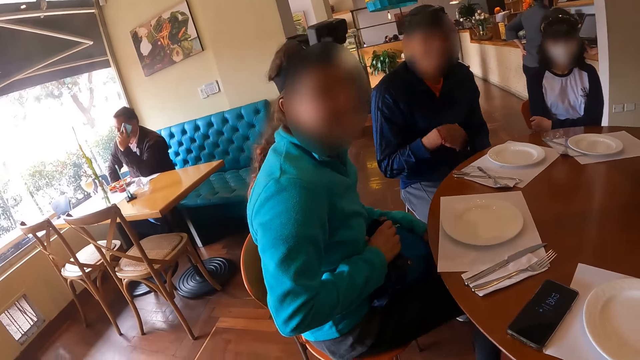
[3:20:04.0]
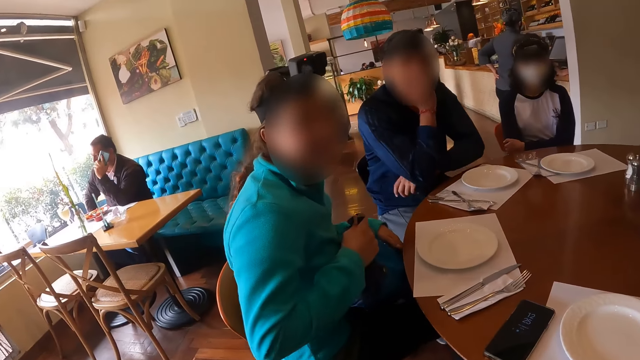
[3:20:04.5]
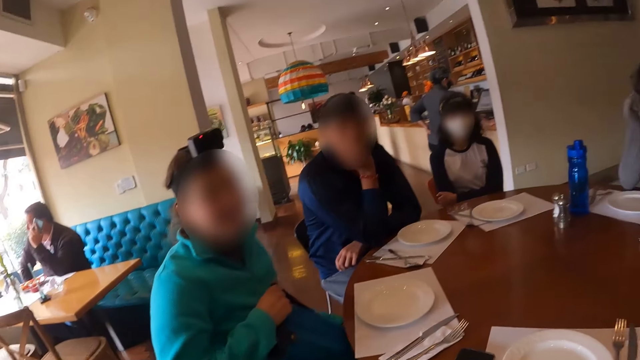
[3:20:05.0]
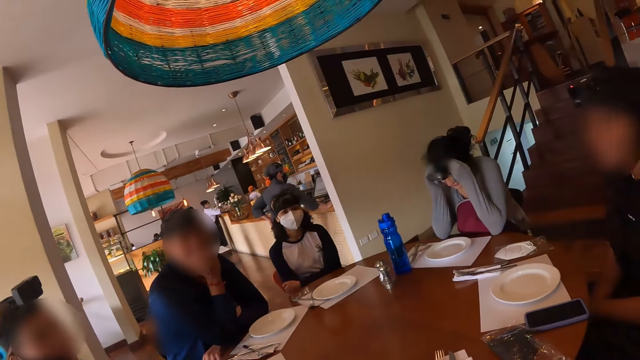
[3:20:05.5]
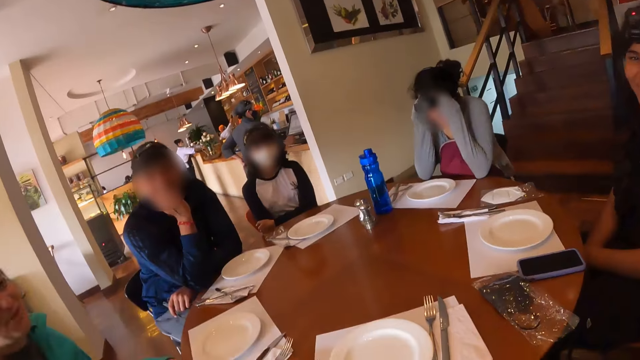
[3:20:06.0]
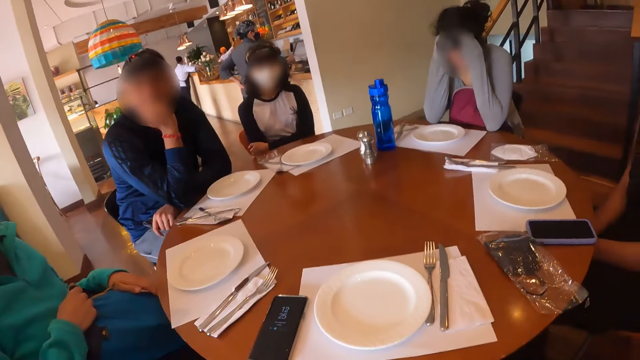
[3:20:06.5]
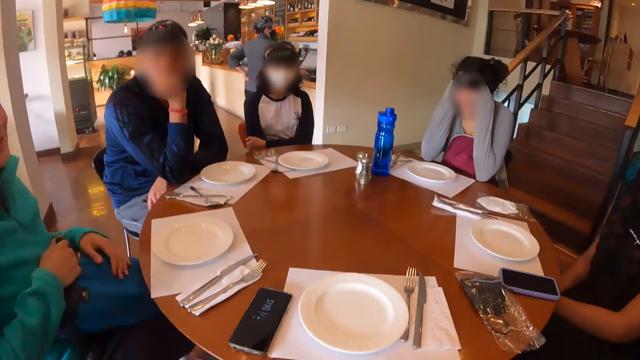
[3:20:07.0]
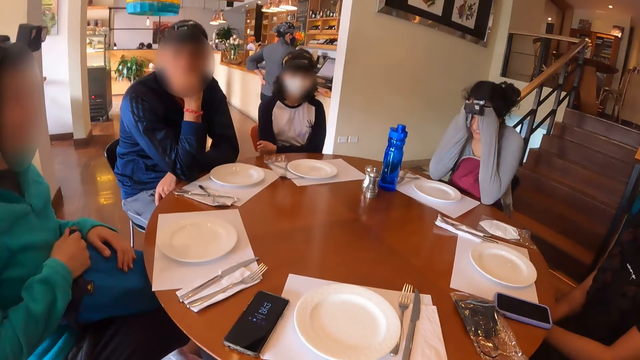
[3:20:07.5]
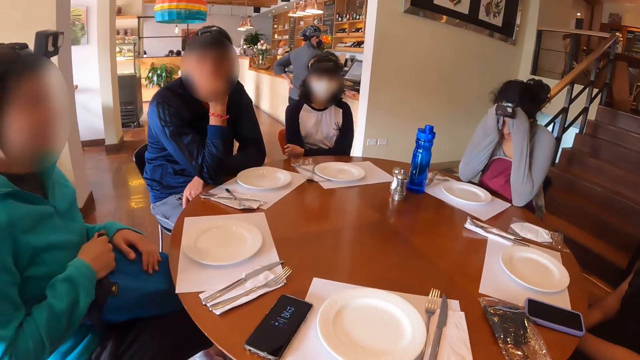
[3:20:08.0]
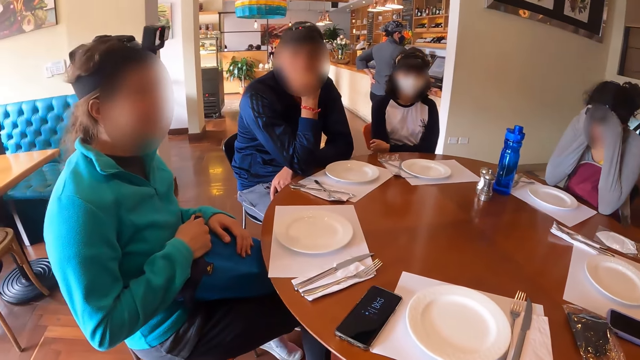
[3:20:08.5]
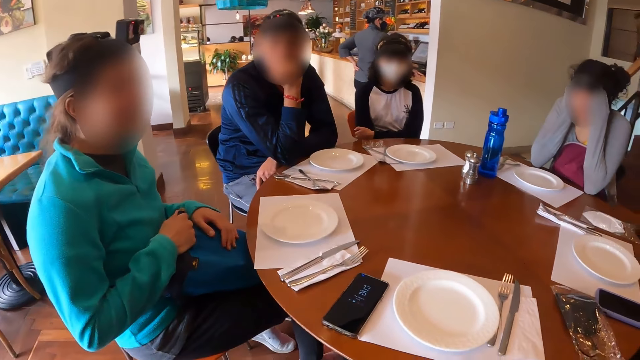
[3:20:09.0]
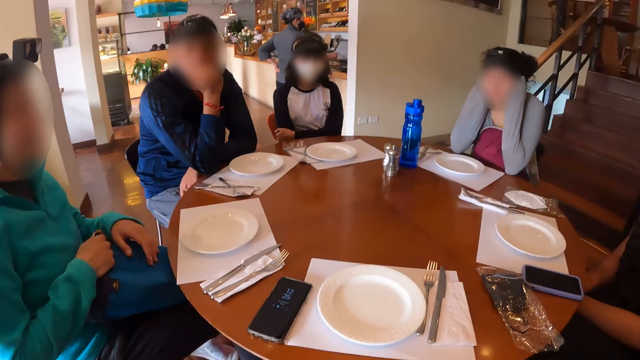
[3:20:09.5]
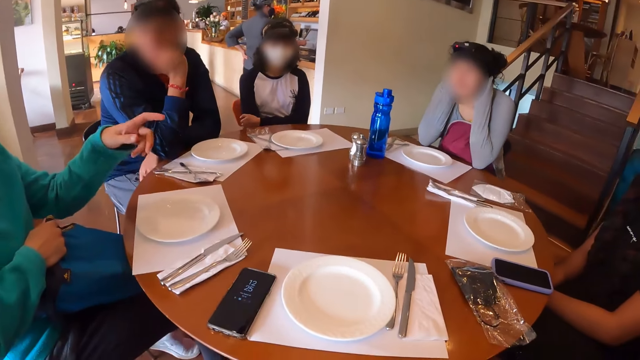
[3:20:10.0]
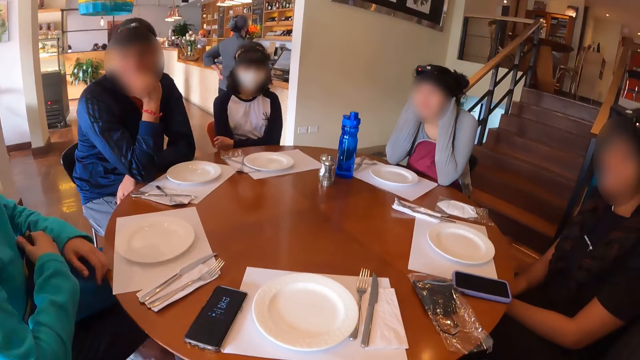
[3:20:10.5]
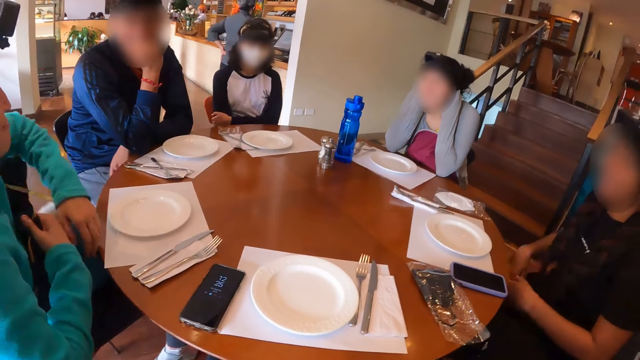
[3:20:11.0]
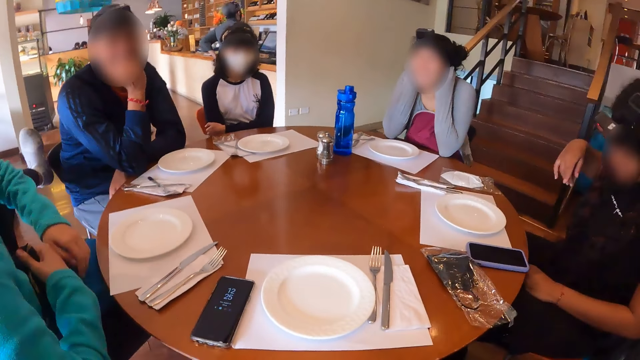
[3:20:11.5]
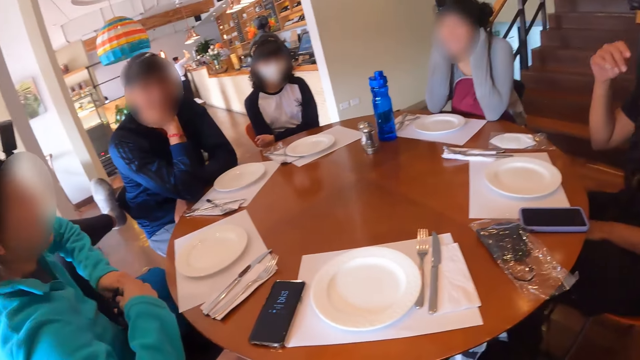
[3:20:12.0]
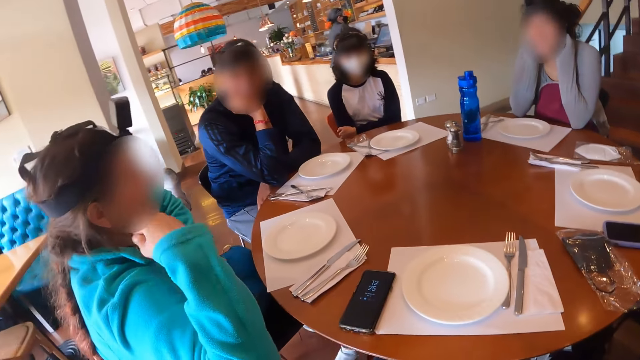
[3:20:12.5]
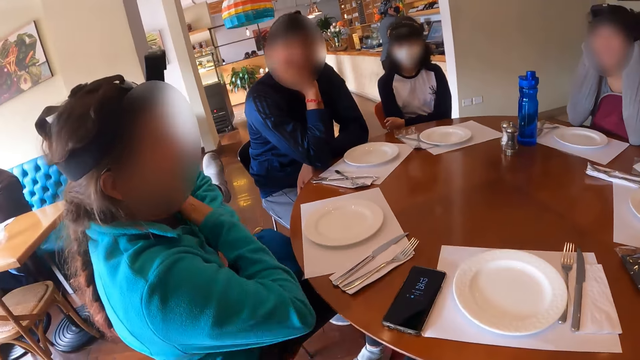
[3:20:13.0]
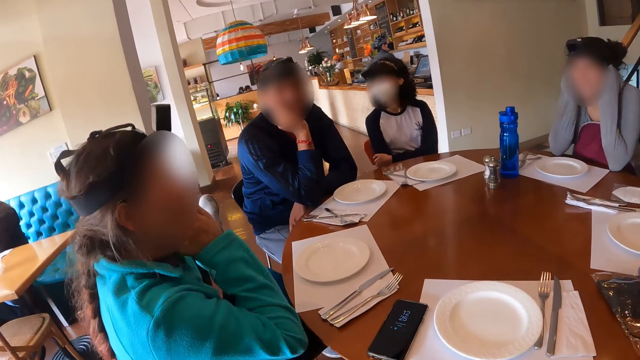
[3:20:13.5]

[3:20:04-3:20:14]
A man adjusts his posture. The camera wearer looks around the area. A woman uses a hand gesture.

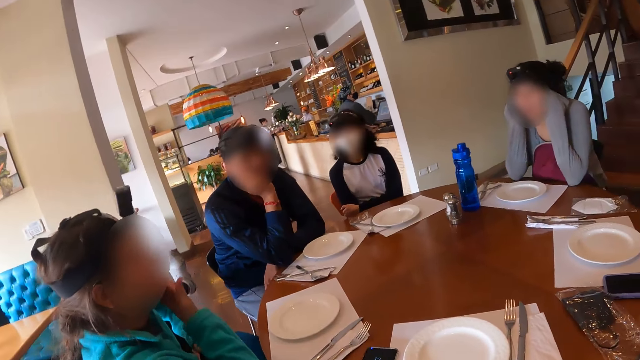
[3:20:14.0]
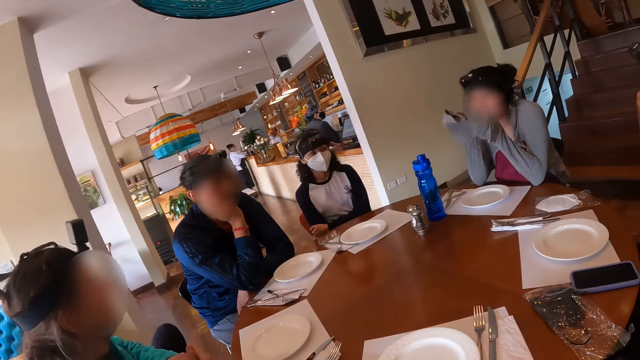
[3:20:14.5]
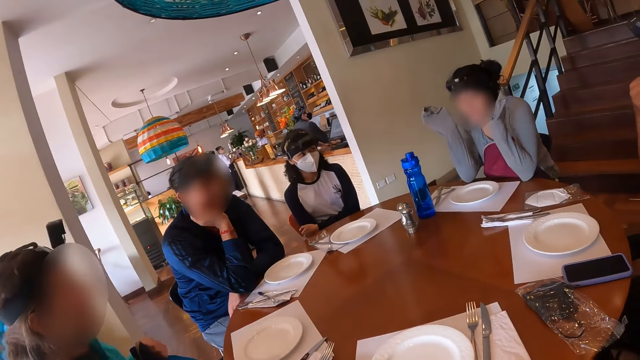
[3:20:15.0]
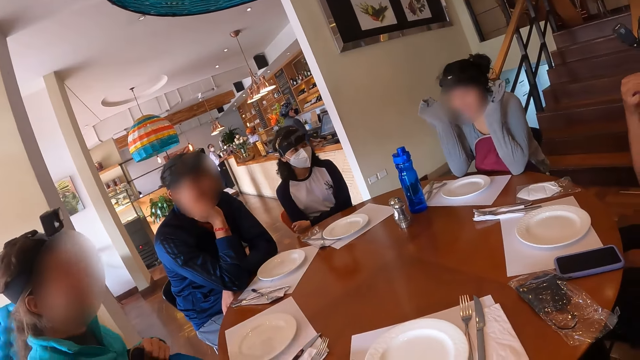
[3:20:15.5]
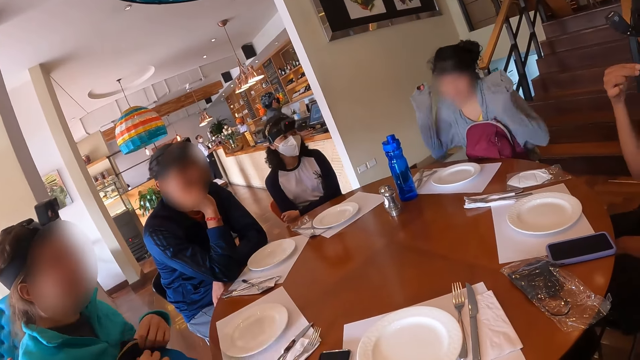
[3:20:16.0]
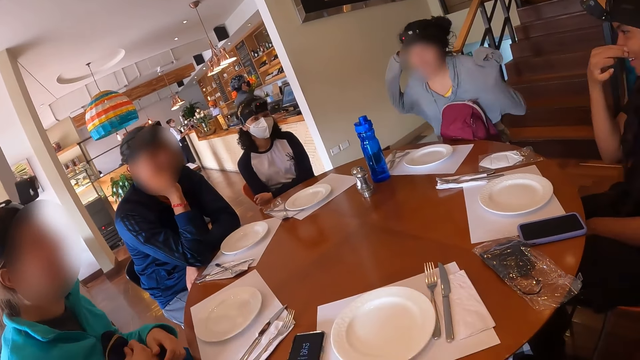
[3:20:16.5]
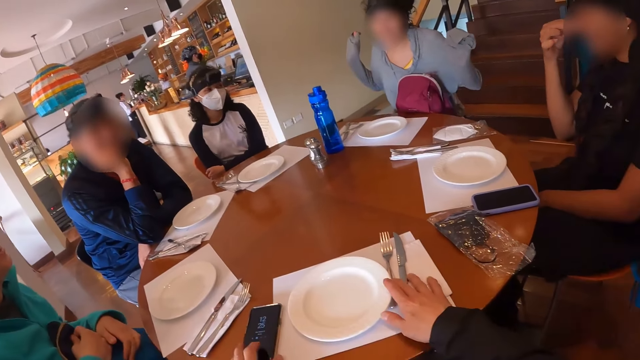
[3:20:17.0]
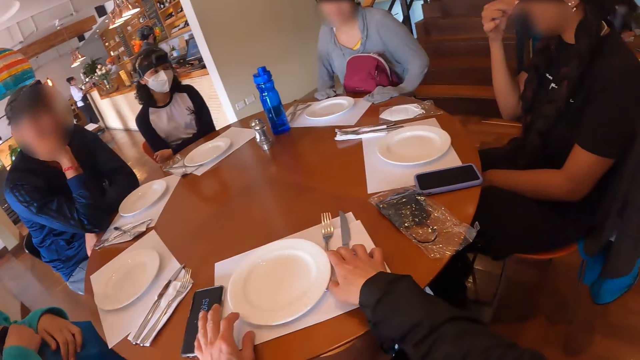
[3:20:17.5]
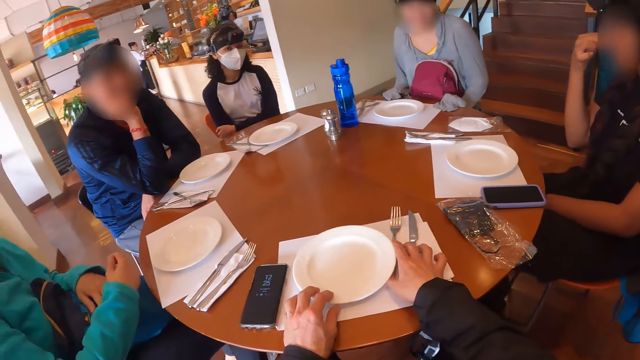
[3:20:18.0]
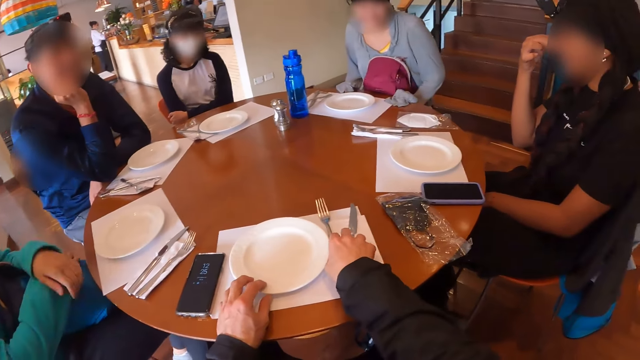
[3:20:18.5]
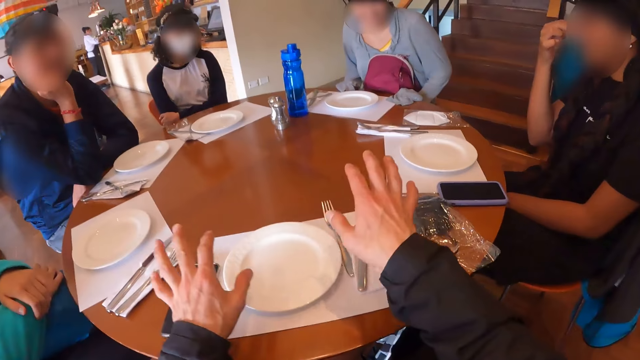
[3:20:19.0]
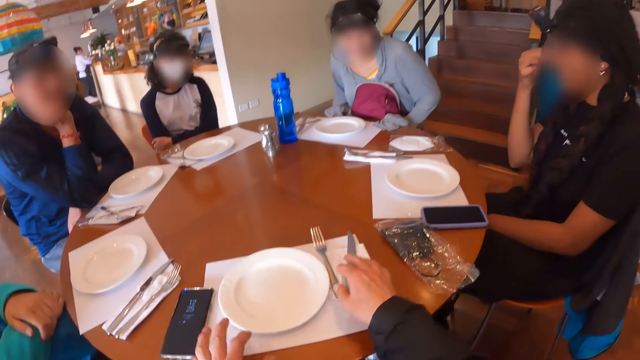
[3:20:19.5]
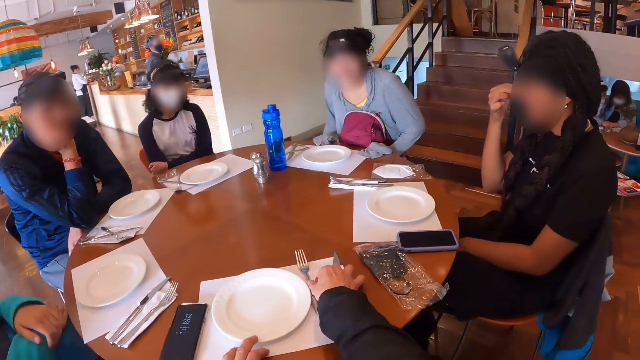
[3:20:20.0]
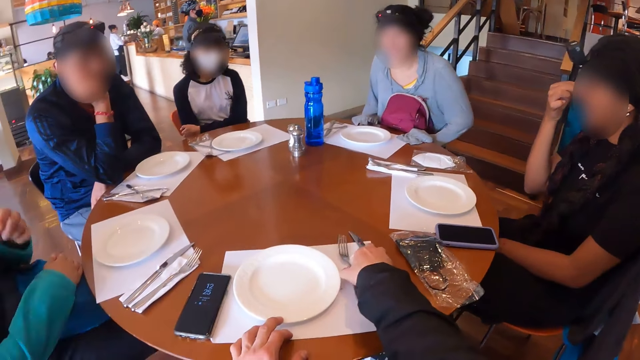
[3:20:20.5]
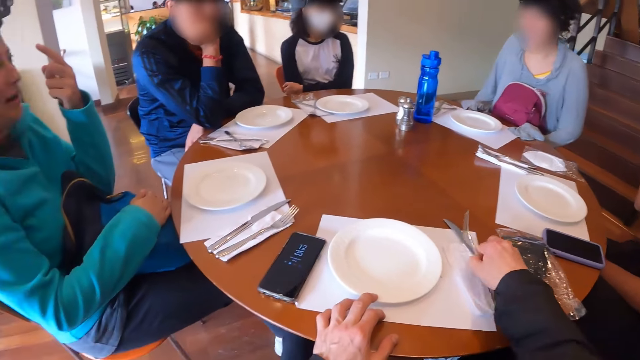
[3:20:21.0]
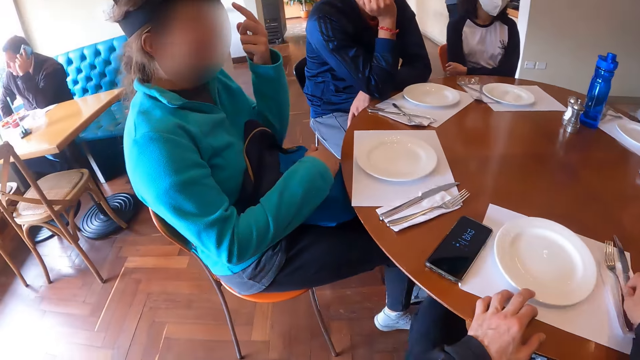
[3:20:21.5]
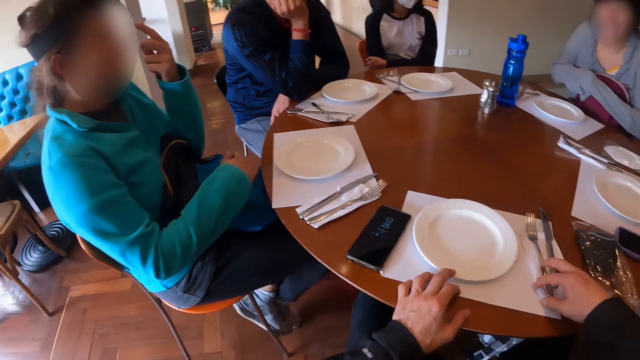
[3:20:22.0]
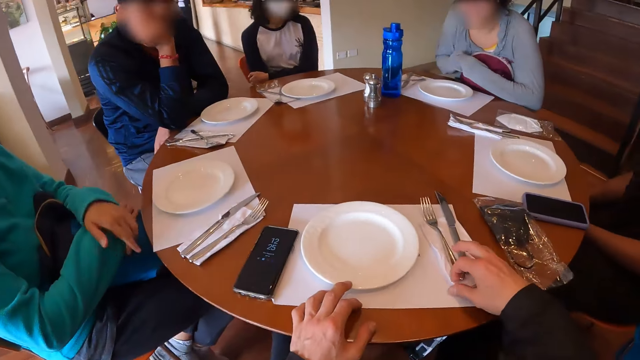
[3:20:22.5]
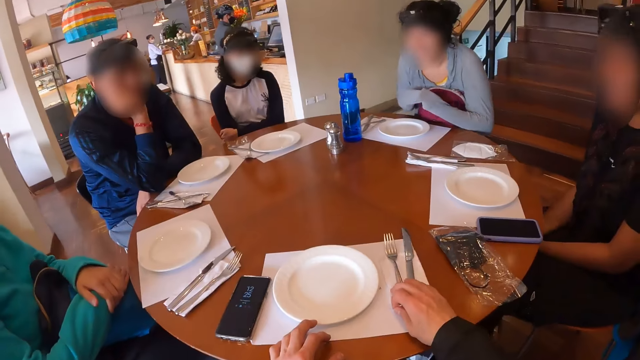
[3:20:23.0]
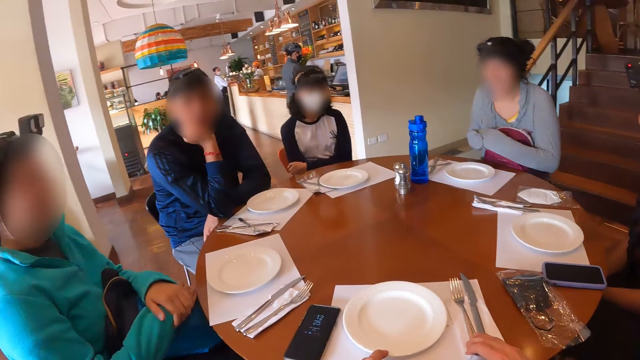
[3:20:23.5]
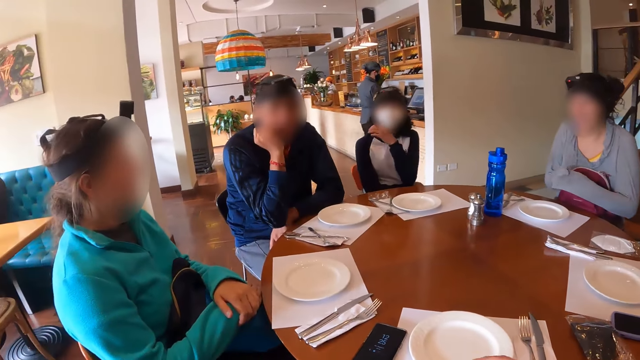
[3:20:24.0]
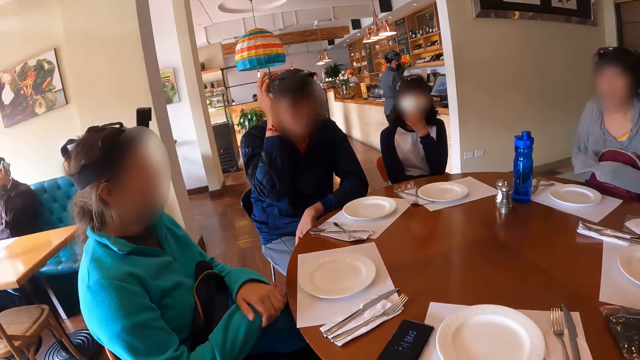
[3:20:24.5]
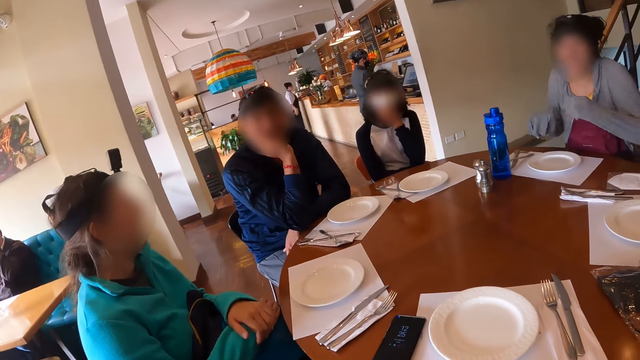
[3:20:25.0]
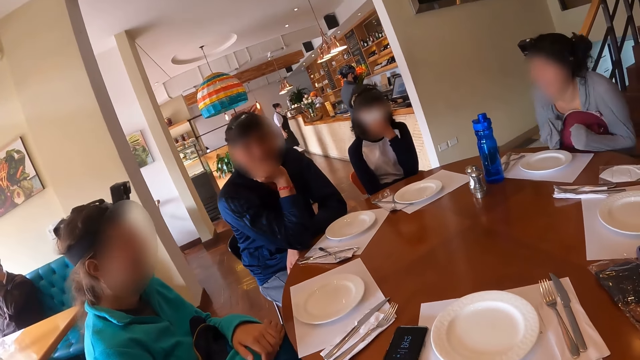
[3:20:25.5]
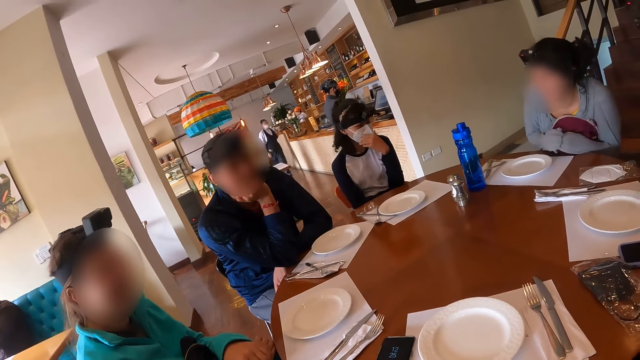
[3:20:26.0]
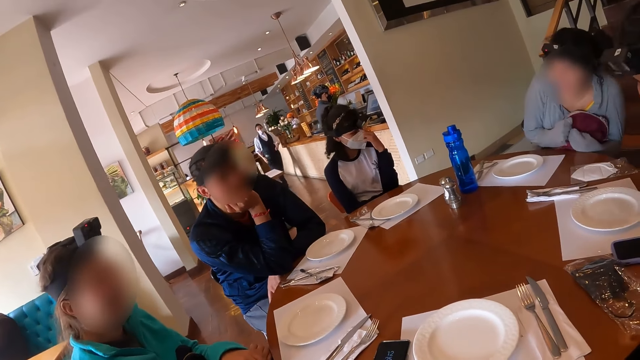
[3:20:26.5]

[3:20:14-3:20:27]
A woman uses a hand gesture. The camera wearer adjusts a fork and a knife on the table with her right hand. She adjusts a plate on the table with her left hand. She adjusts the fork and knife on the table with her right hand. Another woman adjusts a face mask on her face with her left hand. A man uses a hand gesture.
